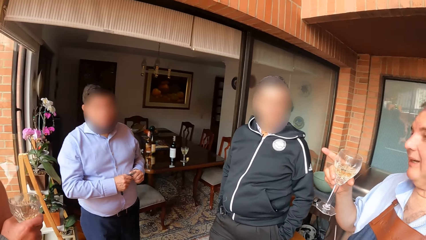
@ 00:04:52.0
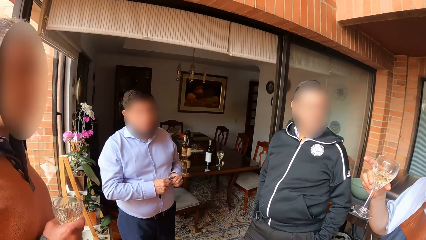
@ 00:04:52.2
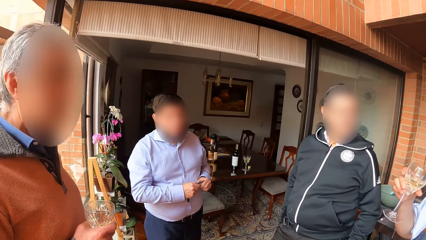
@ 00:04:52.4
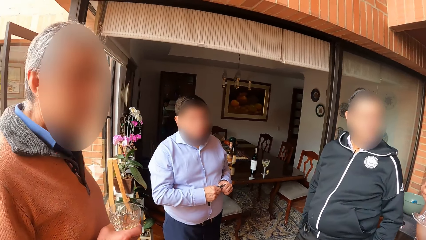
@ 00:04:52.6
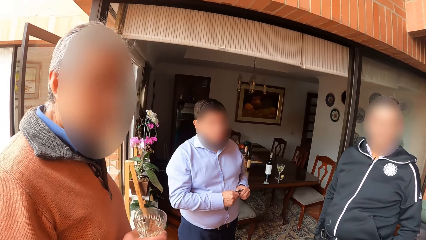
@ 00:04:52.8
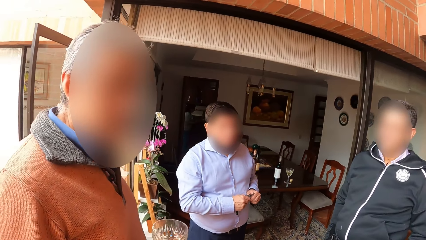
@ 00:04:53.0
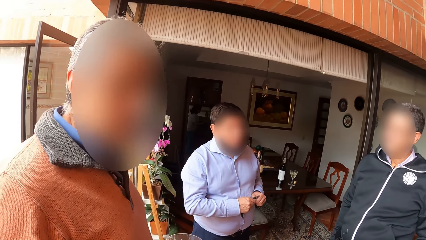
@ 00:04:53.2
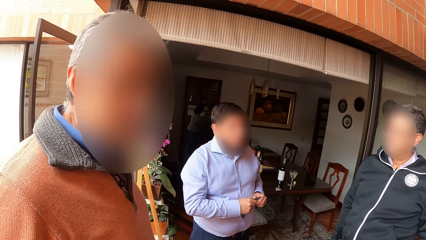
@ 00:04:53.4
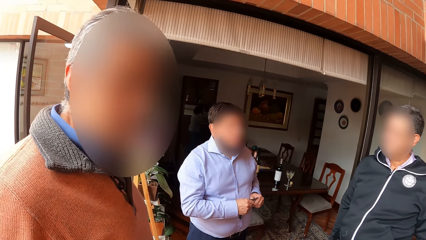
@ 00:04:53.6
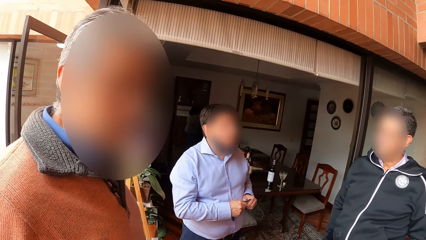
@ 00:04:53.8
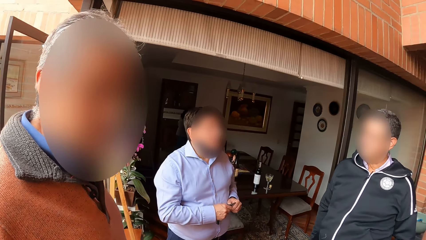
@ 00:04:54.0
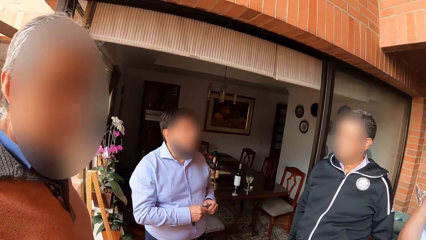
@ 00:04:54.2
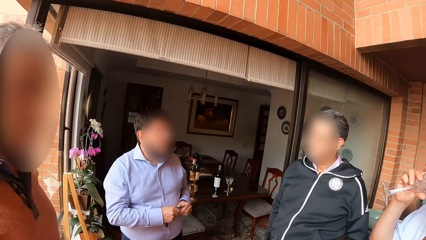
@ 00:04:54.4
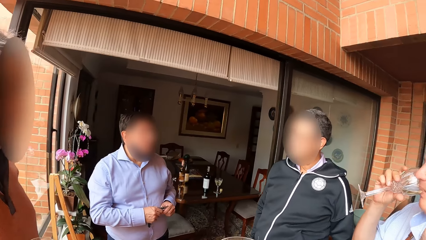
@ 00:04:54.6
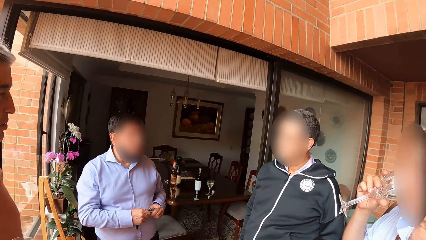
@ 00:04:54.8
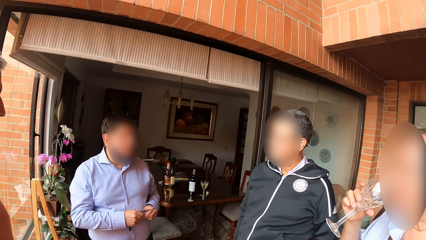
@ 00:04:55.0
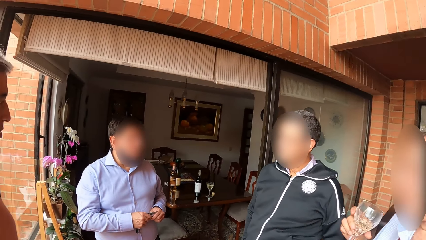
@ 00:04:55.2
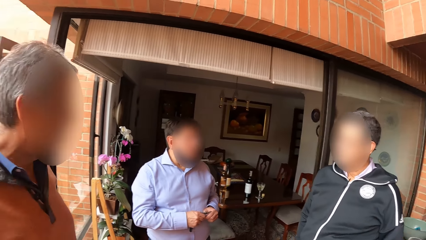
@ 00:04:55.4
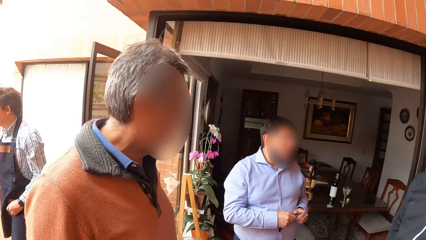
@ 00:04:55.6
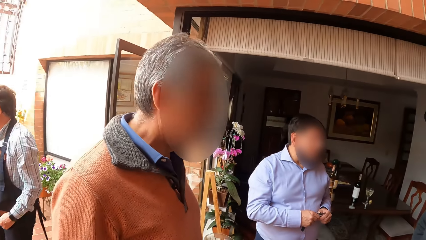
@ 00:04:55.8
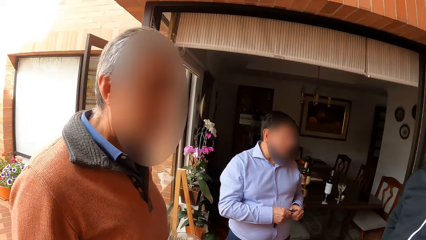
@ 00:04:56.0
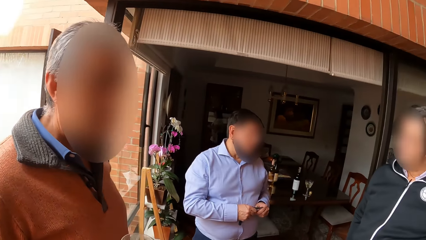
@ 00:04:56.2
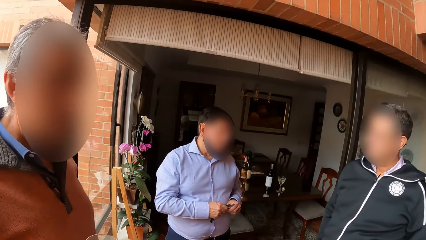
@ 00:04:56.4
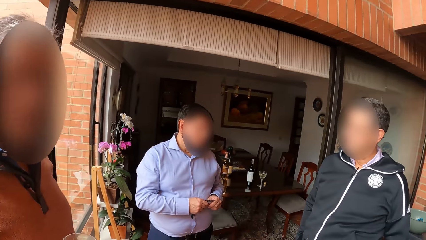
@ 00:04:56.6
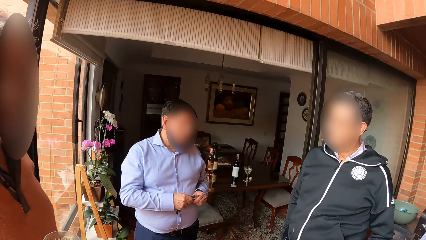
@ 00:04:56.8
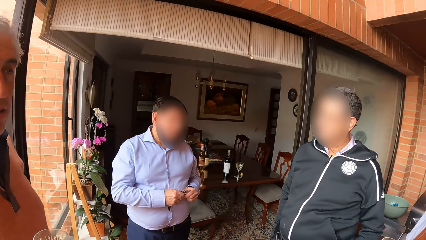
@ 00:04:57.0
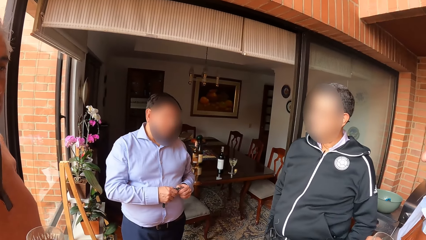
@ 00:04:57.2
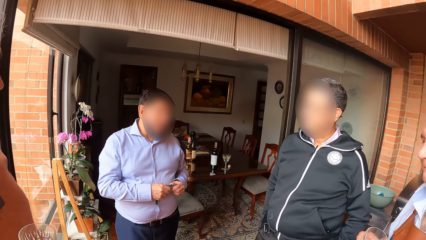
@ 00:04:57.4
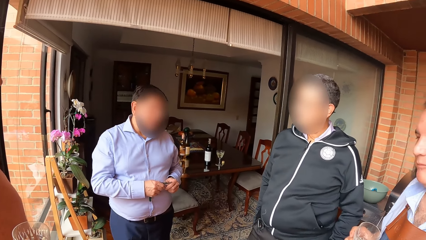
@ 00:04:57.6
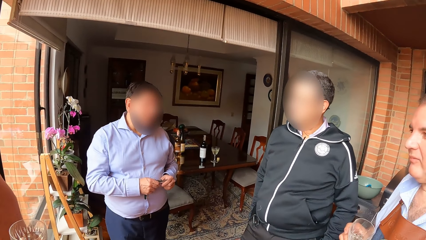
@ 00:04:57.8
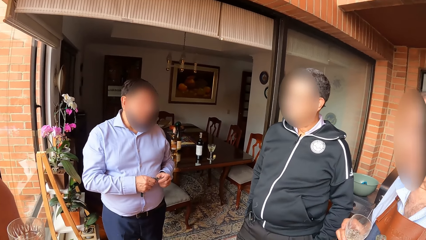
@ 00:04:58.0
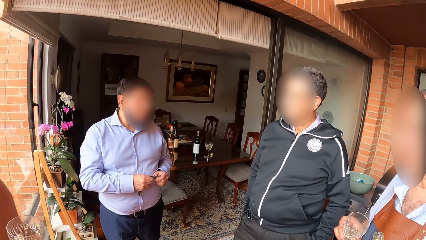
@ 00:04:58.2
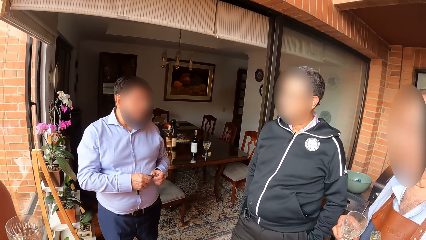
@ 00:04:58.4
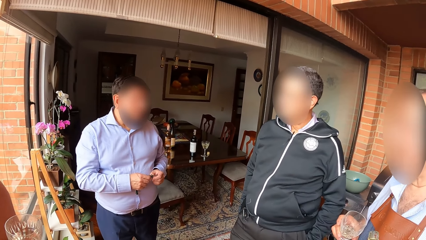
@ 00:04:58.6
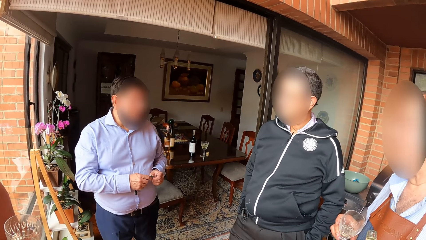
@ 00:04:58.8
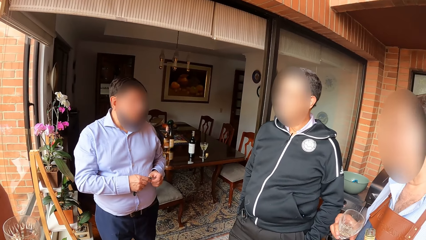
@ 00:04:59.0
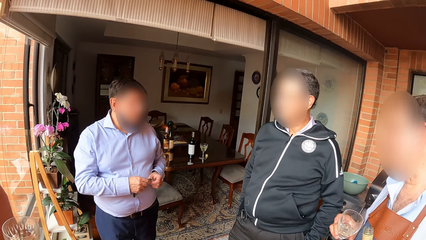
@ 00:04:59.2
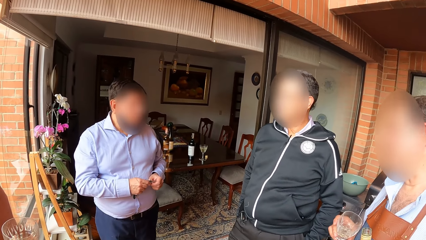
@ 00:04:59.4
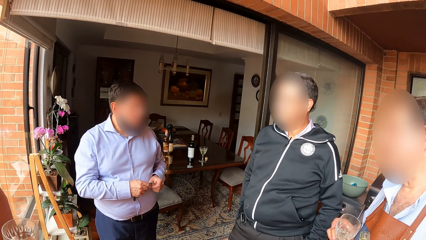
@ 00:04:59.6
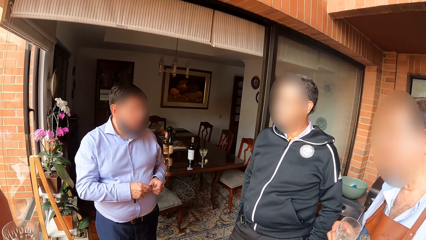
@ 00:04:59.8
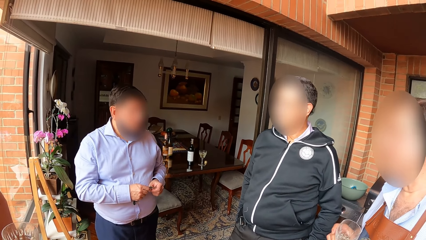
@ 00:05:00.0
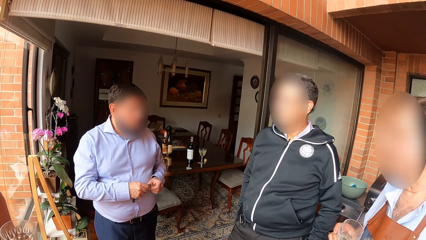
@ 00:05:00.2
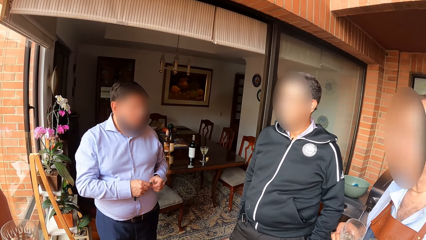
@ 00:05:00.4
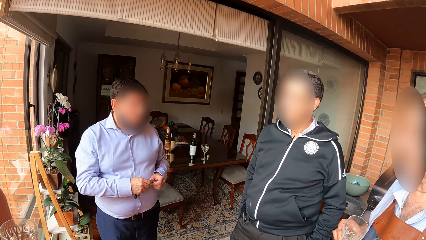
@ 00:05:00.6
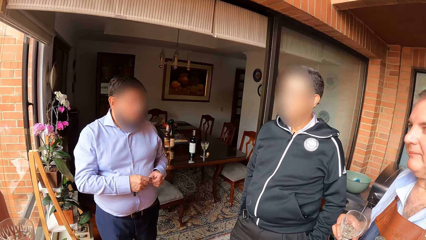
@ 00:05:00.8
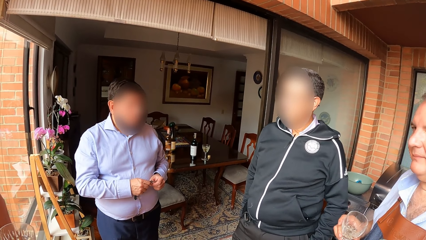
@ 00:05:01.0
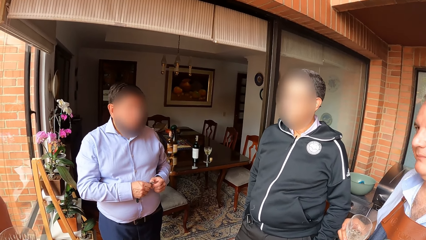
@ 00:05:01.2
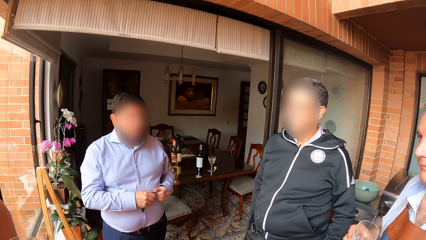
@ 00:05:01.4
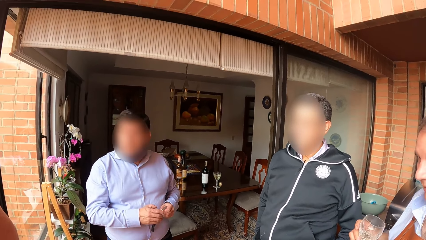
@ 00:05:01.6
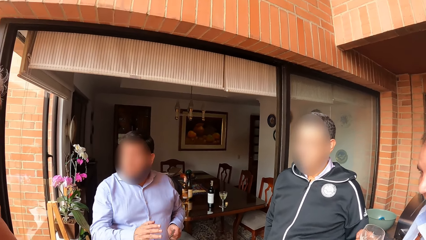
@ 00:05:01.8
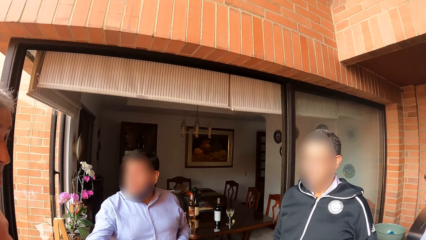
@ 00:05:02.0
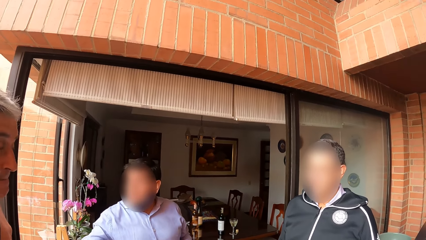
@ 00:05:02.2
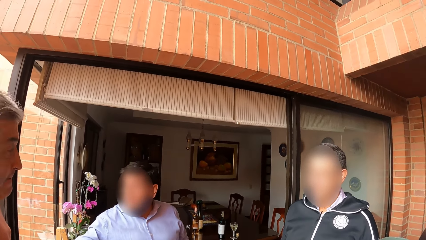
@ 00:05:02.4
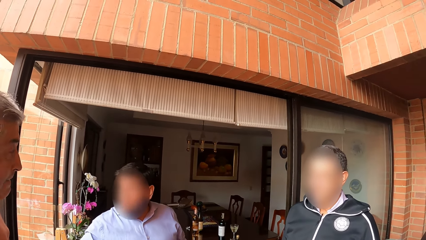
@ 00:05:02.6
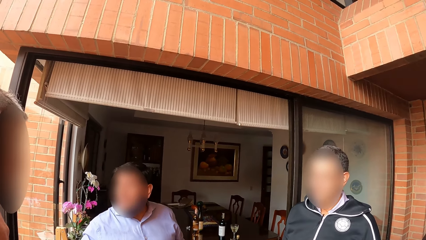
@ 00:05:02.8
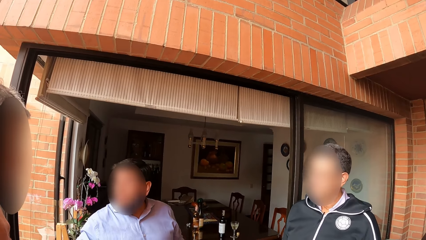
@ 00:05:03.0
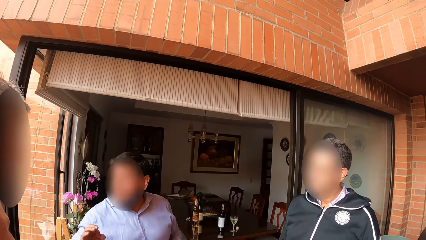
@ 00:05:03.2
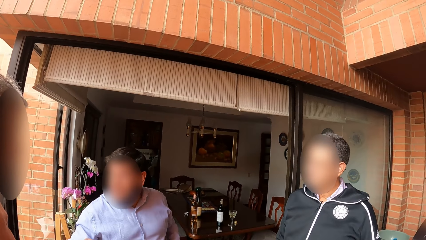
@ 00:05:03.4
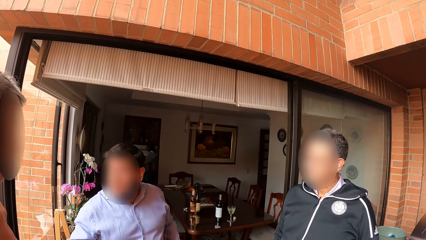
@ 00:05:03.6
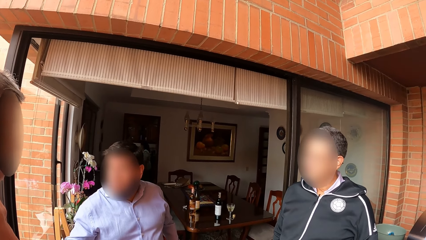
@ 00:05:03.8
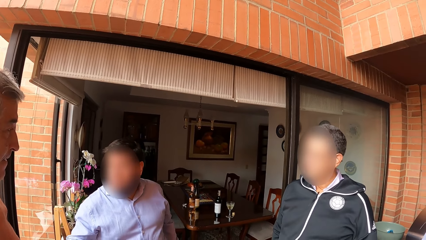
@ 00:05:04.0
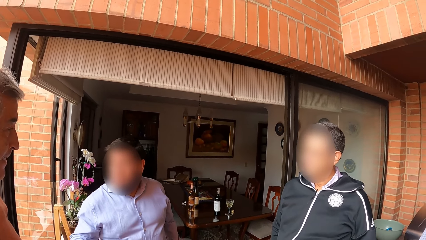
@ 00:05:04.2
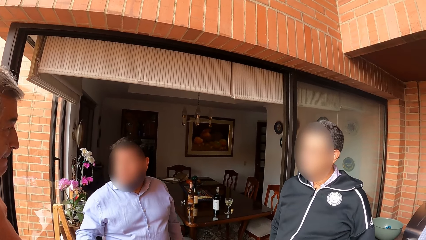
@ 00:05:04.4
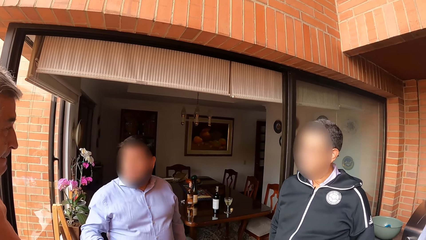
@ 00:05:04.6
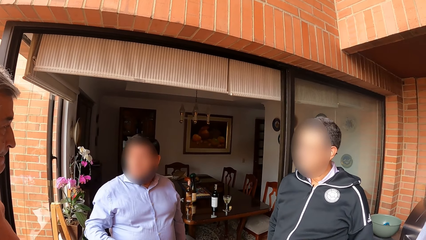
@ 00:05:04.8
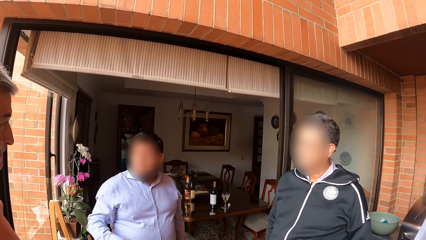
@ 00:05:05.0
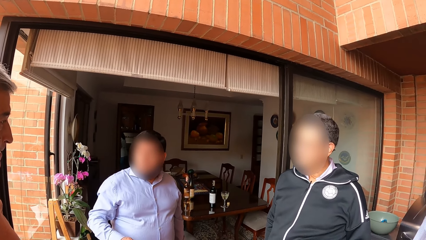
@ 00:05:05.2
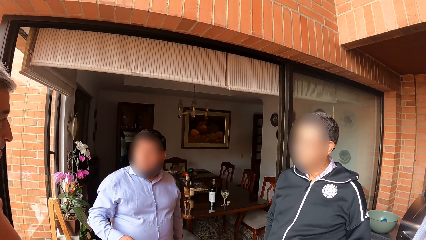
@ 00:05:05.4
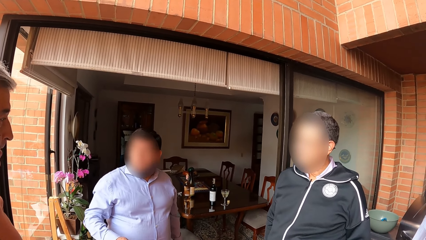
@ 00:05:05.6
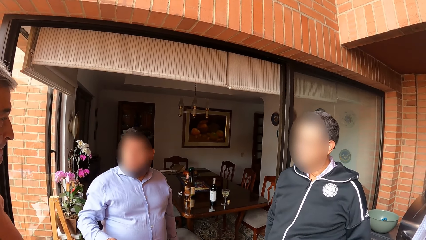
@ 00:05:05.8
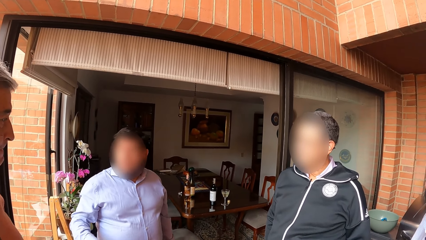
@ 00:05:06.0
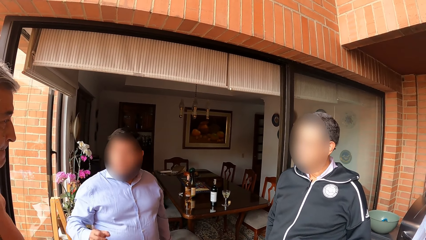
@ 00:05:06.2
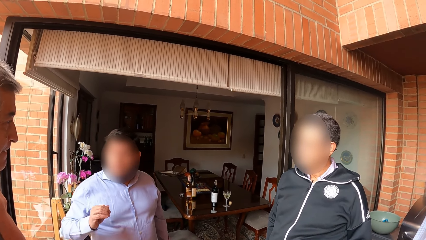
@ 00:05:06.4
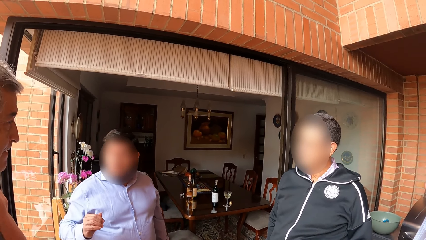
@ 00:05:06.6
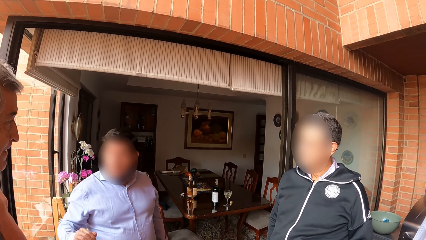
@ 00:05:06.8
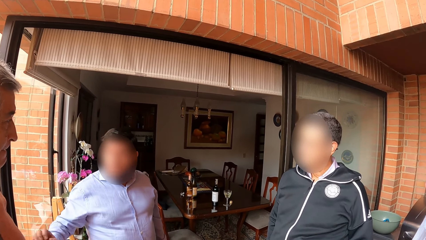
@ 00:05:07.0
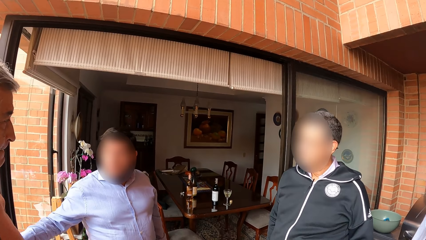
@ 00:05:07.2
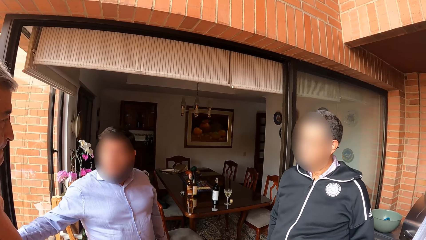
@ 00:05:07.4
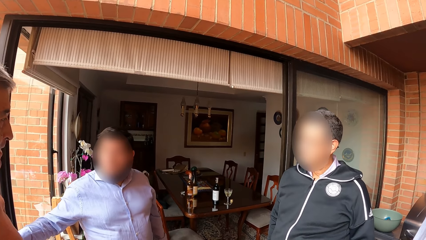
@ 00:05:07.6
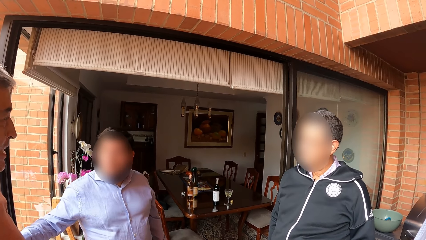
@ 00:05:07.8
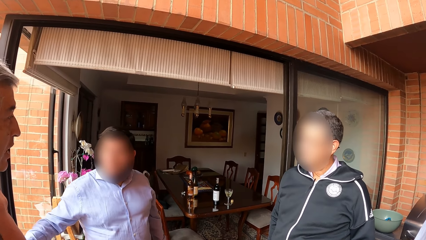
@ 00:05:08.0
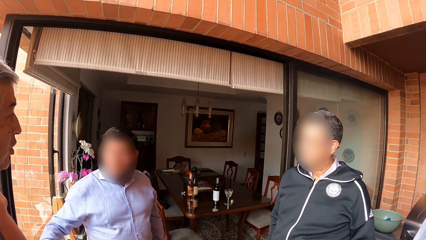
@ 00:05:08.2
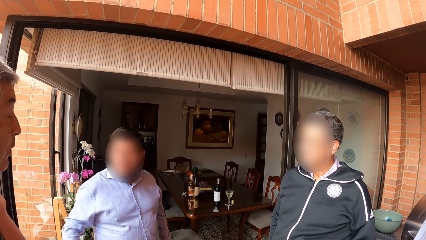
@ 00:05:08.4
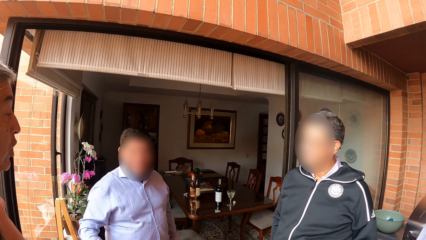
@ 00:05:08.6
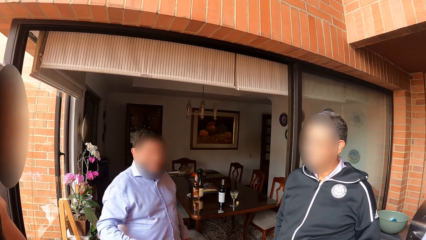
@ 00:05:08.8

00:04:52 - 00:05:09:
The camera wearer converses with the men. A man drinks wine. The camera wearer converses with the men. Another man holds the wine opener with his left hand. Another man converses with another man.
